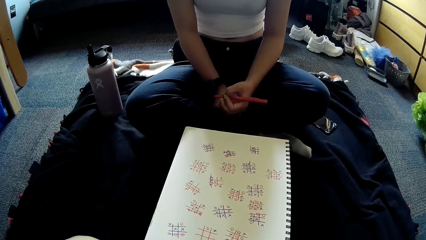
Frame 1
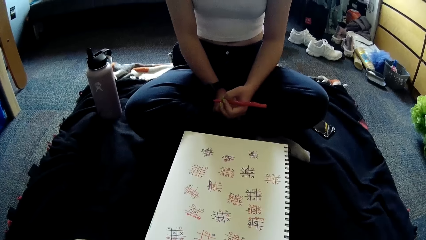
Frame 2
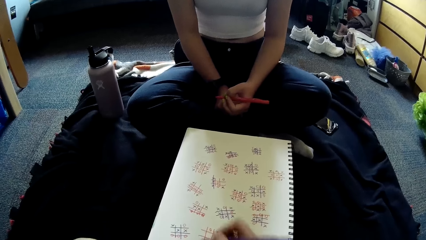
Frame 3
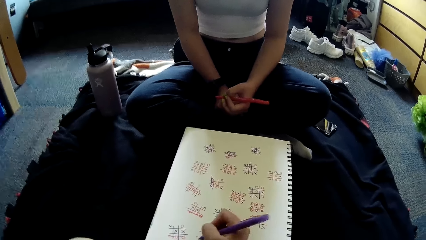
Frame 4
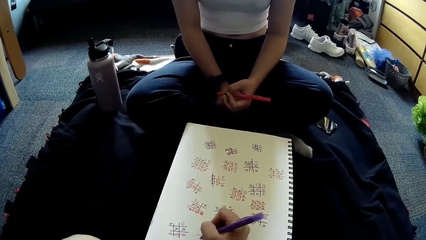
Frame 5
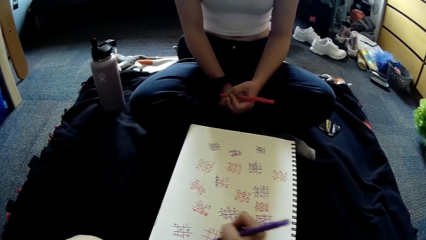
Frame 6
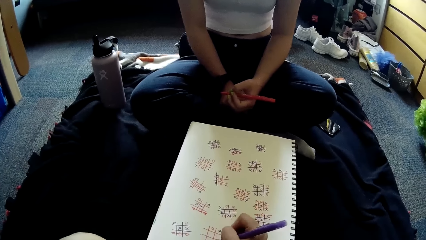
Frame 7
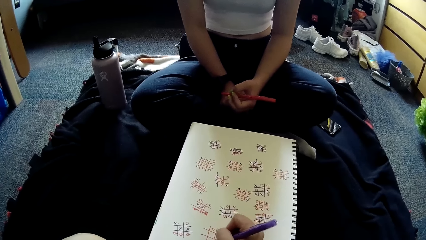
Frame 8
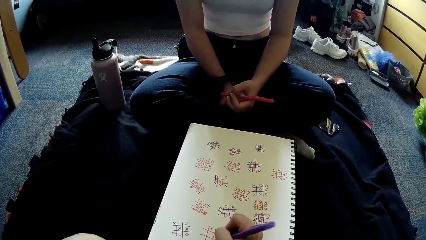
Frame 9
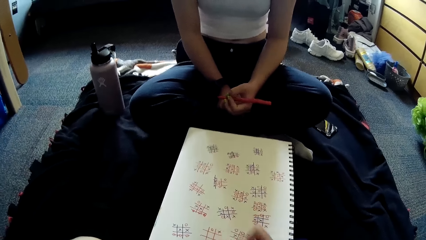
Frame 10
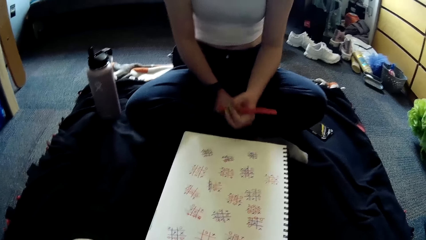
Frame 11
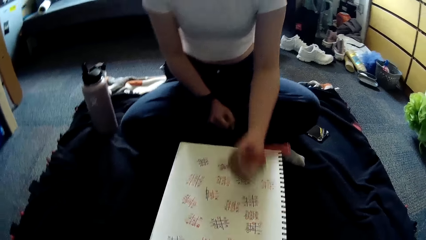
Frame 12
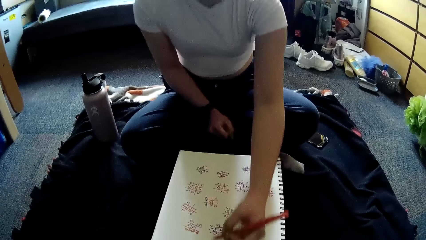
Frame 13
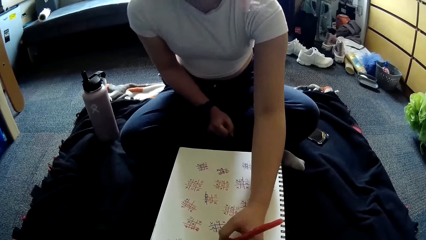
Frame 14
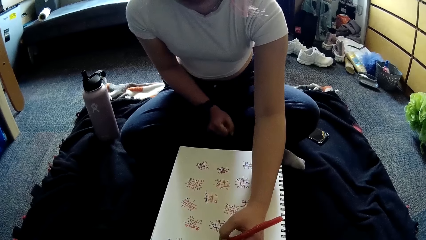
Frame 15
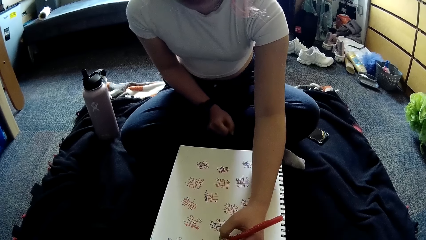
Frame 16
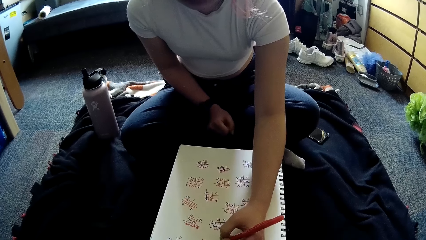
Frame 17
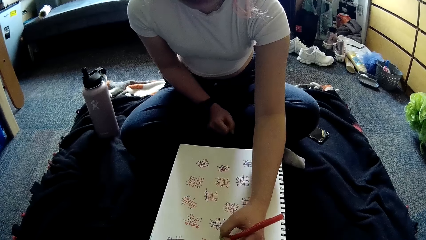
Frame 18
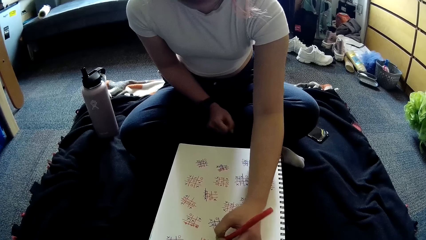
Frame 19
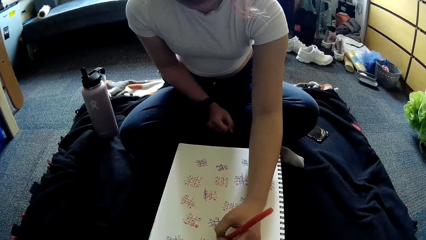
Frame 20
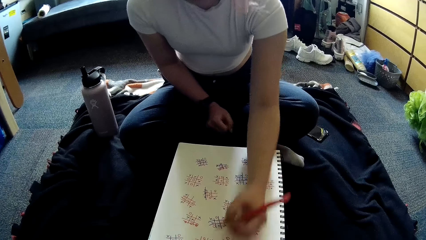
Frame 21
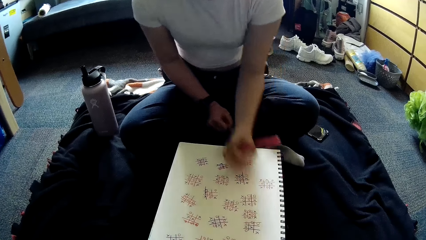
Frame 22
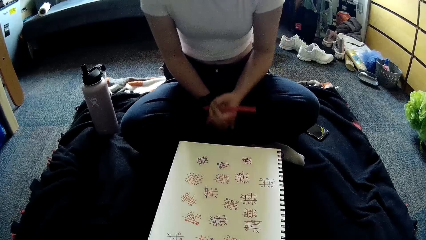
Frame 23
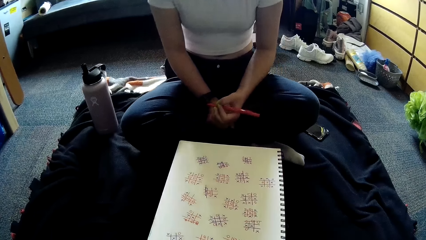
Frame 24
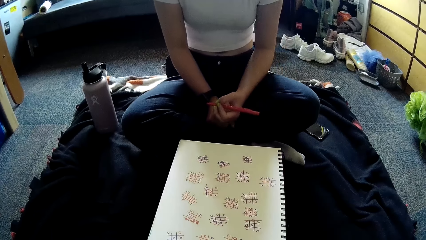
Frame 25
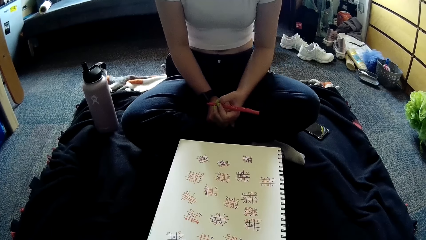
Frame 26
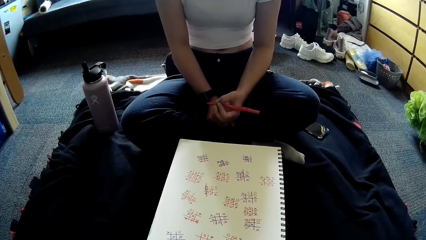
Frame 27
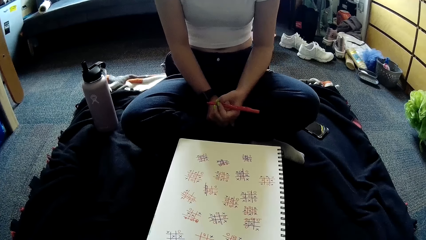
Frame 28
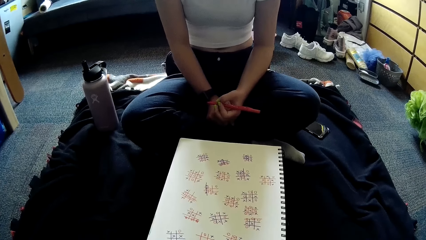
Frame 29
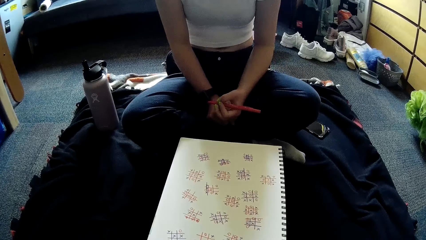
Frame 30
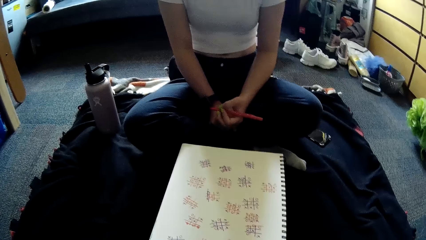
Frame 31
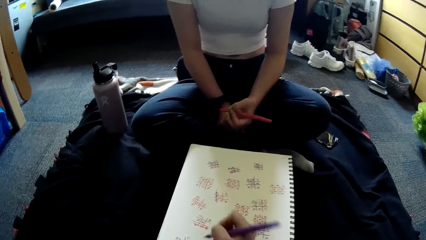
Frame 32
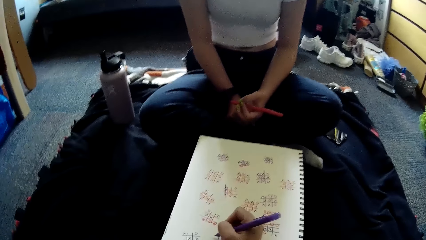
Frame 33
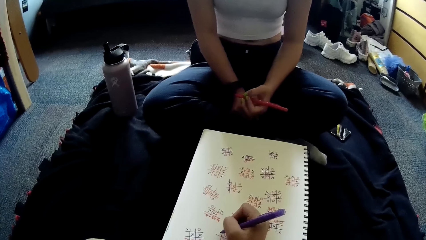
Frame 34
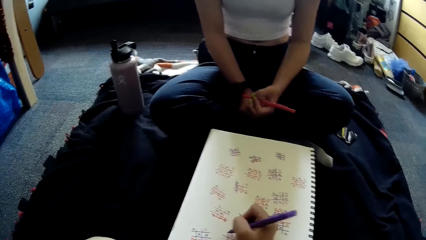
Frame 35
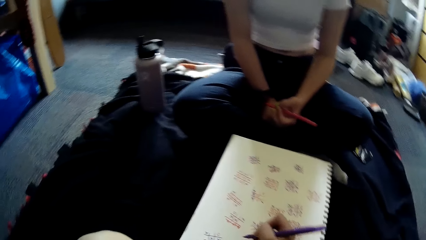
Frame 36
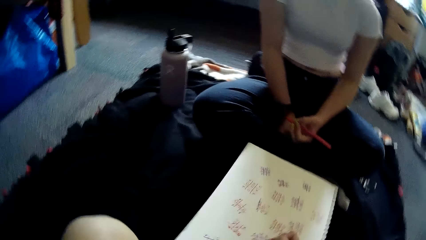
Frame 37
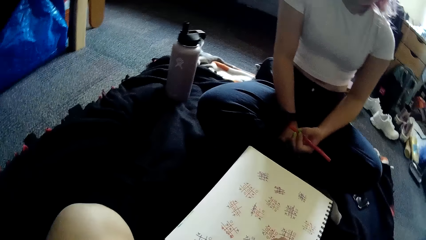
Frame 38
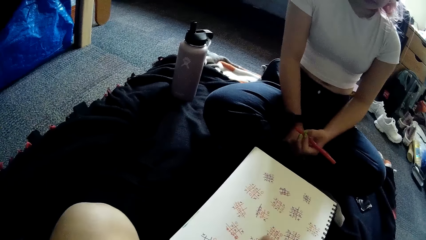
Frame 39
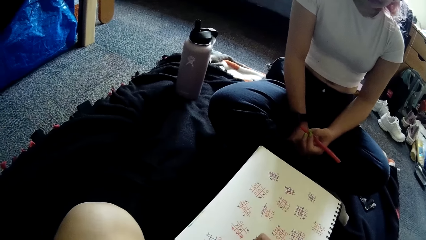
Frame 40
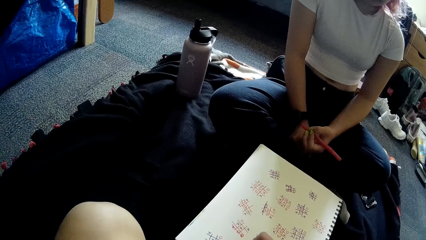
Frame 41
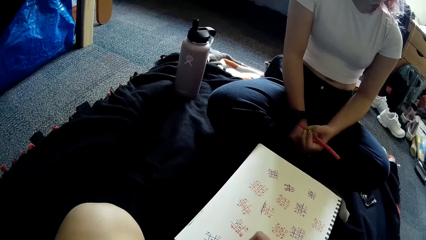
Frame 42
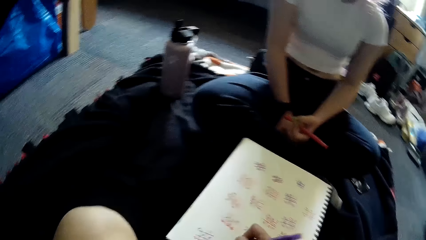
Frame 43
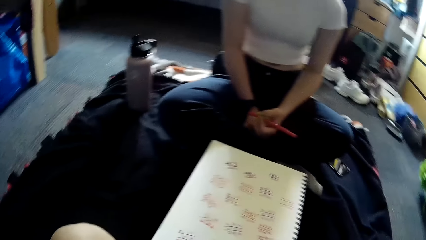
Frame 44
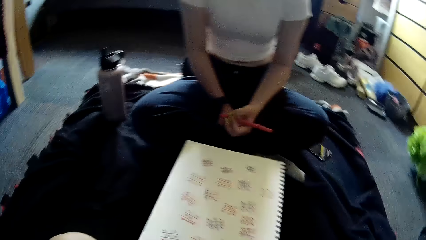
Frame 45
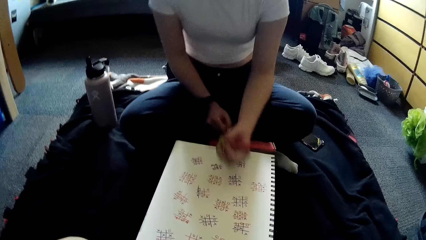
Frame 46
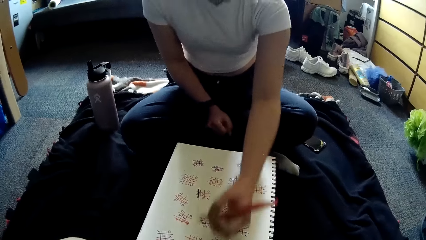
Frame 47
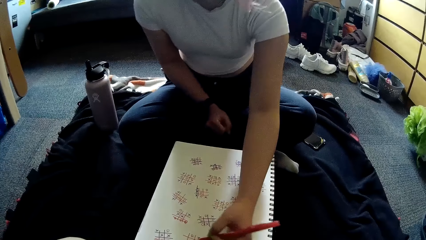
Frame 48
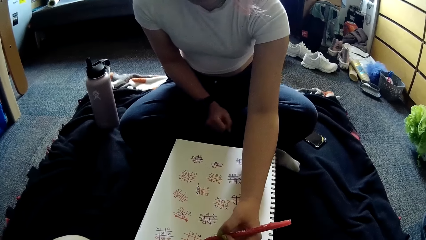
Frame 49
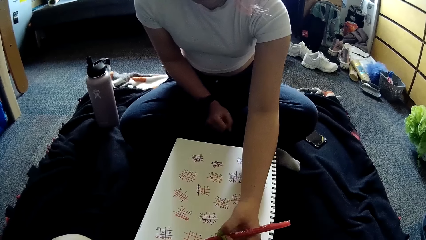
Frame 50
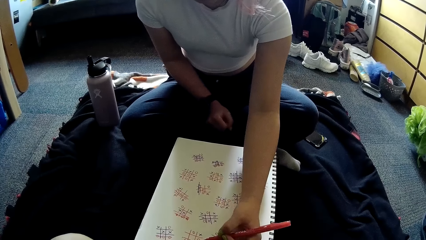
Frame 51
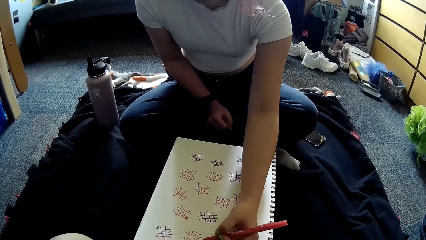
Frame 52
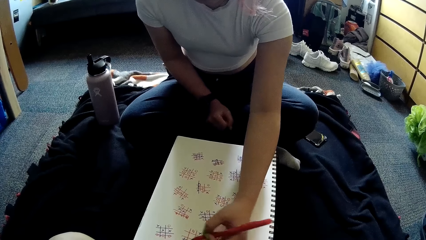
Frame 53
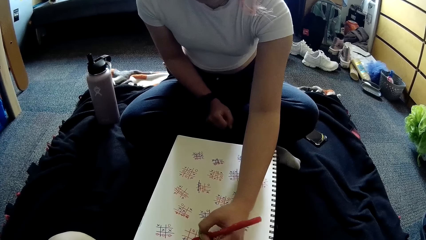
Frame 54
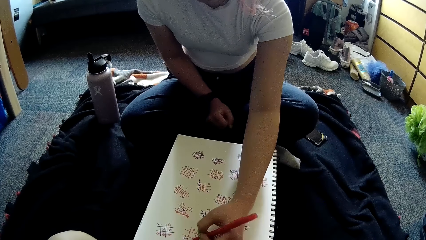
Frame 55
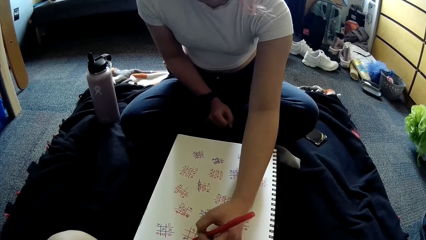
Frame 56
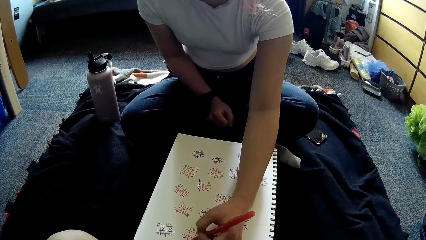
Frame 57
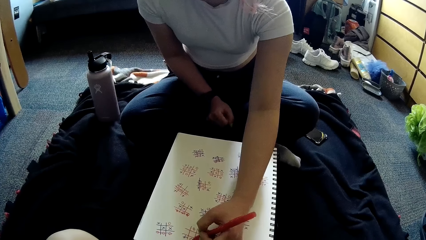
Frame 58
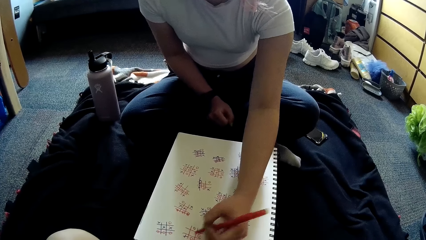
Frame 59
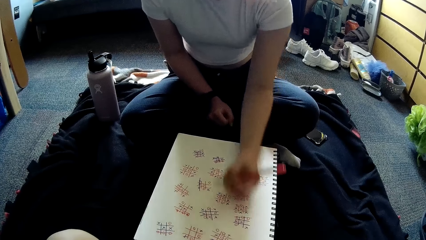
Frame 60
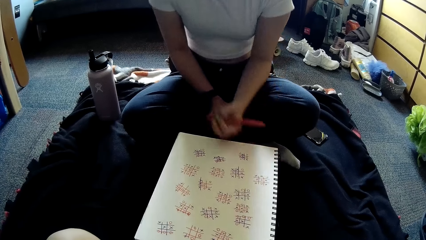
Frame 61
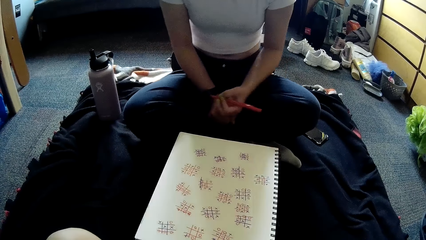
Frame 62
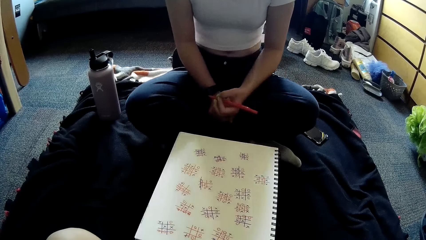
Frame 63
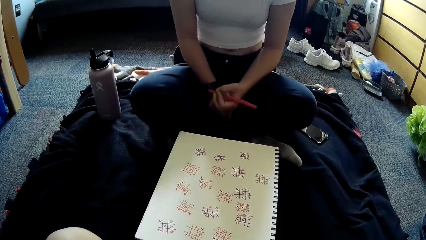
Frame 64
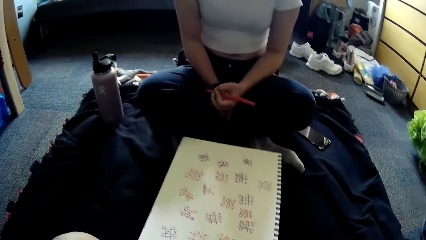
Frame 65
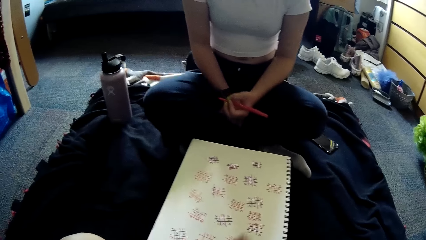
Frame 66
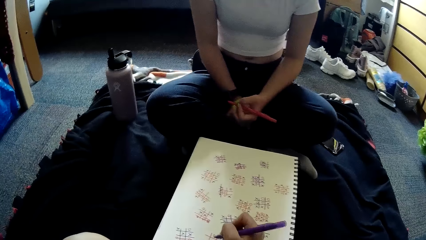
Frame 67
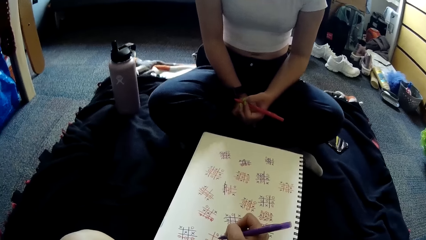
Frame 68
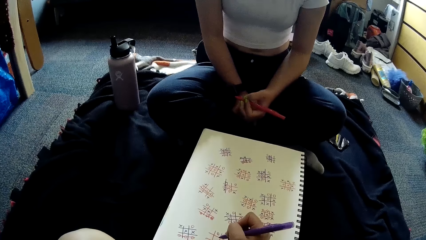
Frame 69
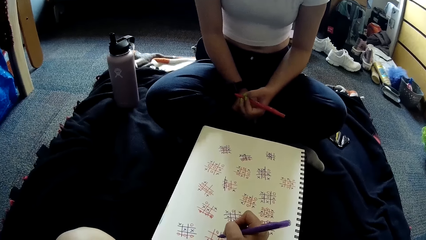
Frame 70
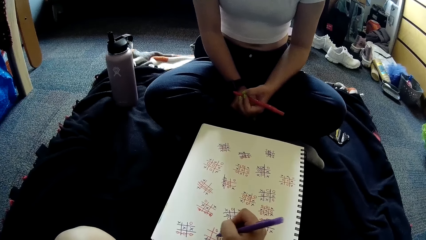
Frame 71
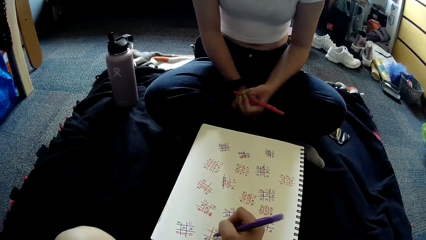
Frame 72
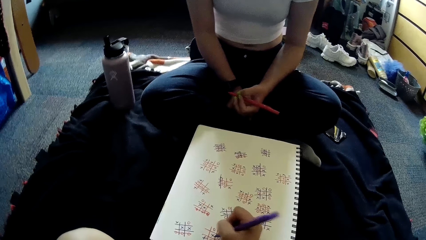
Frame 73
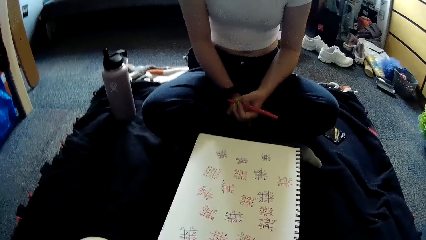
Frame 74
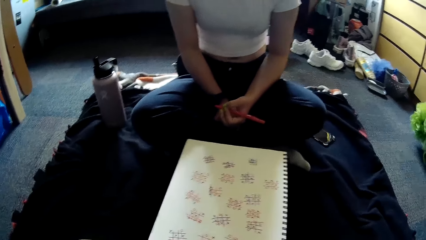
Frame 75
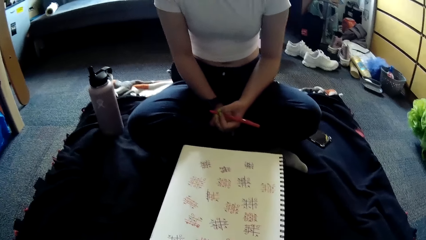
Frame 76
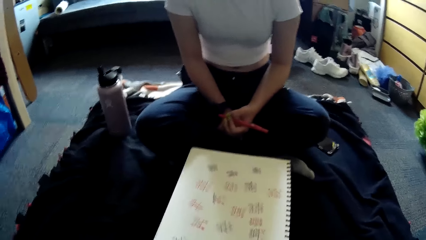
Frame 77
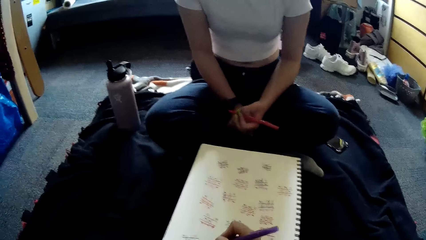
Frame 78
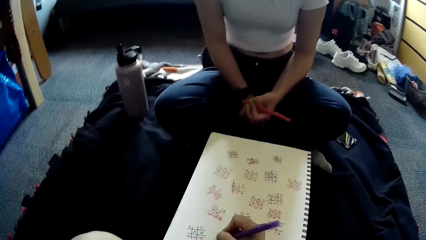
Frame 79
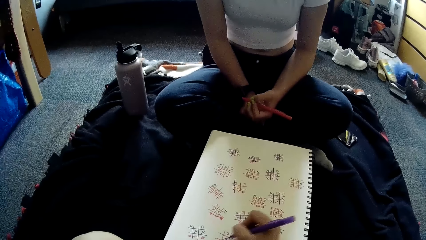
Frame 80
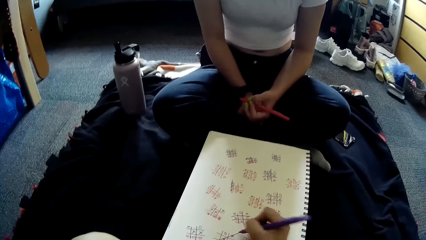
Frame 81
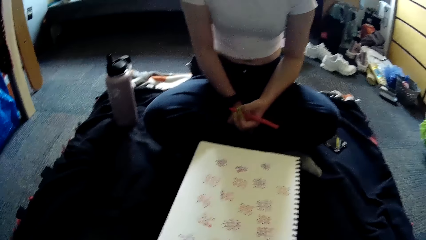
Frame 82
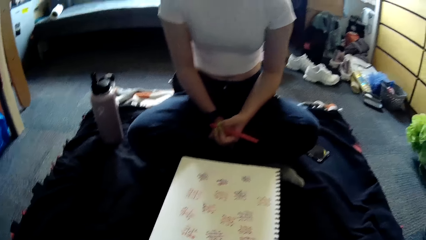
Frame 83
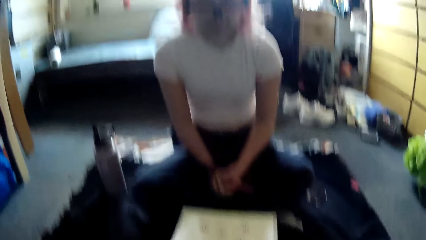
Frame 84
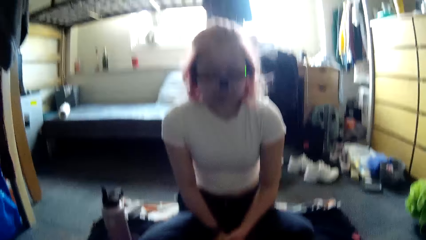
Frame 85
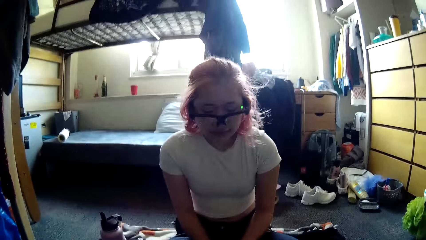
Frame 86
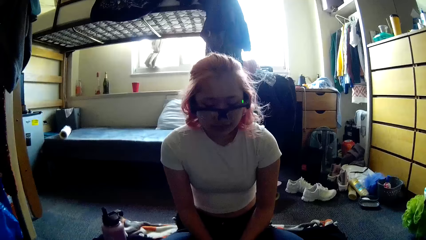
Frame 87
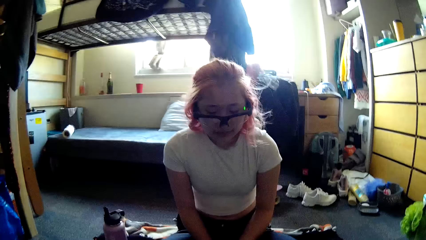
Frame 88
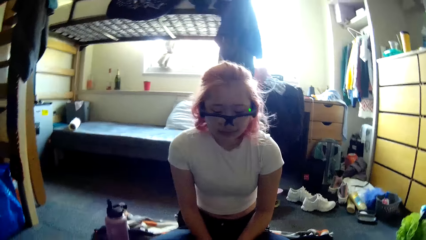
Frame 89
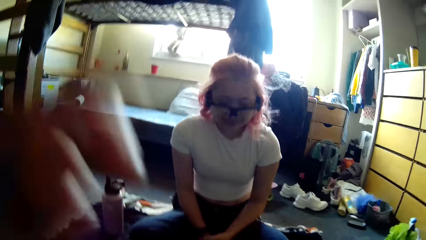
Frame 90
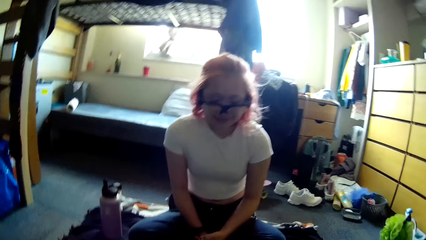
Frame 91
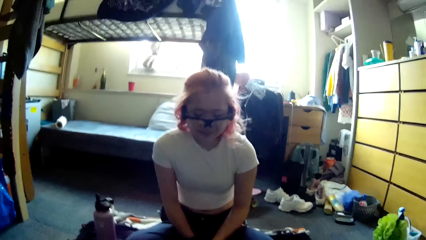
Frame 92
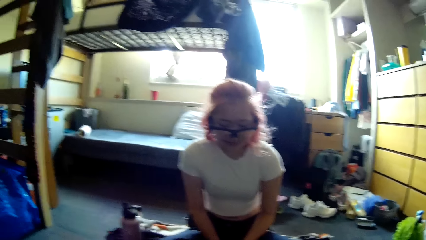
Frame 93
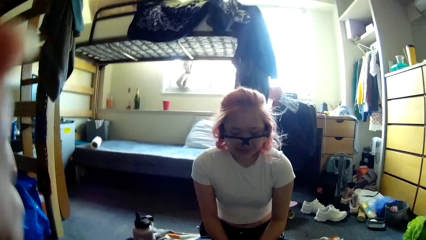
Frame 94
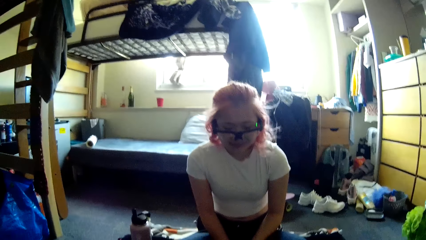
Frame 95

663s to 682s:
The camera wearer writes on the paper with the pen in her right hand. The woman writes on the paper with the pen in her left hand. The camera wearer writes on the paper with the pen in her right hand. The woman writes on the paper with the pen in her left hand. The camera wearer writes on the paper. The woman writes on the paper with the pen in her left hand. The camera wearer writes on the paper again. The woman nods her head. The camera wearer adjusts the camera on her head with her left hand and interacts with the woman.
